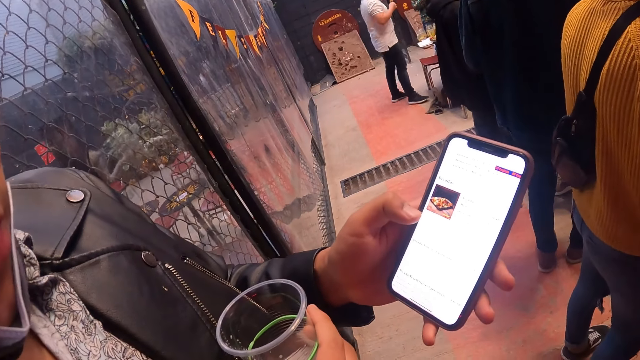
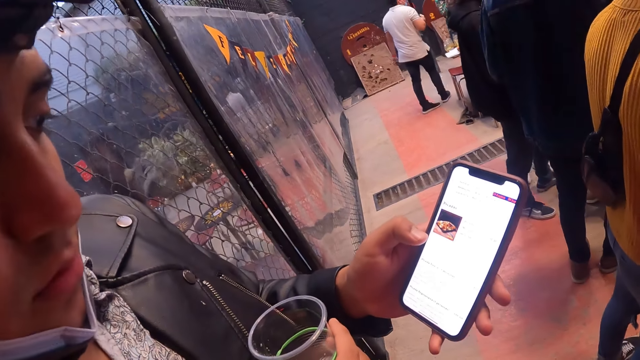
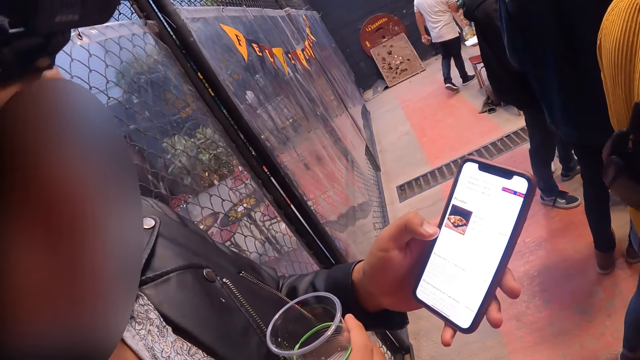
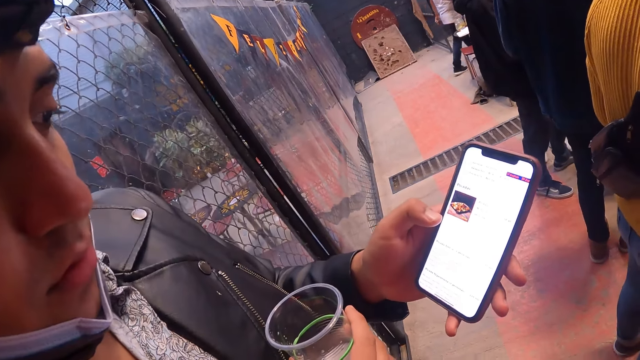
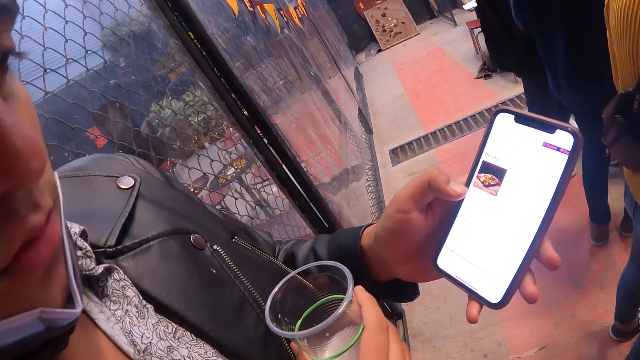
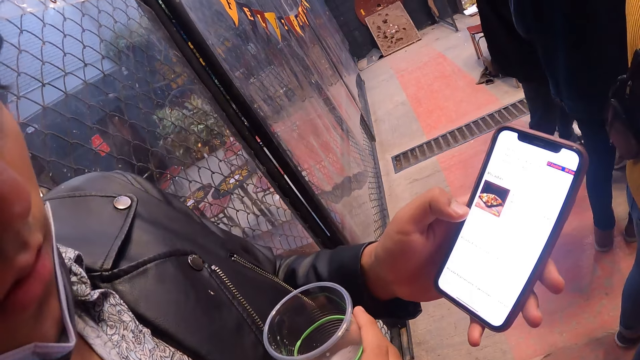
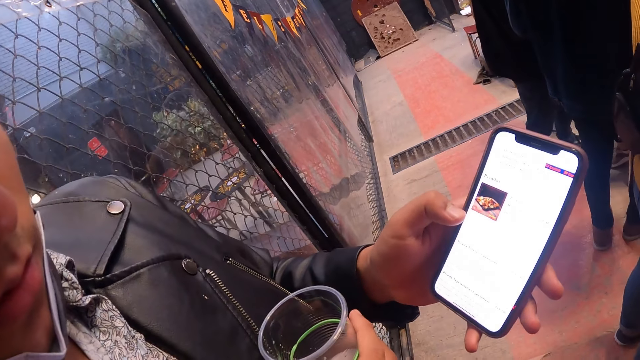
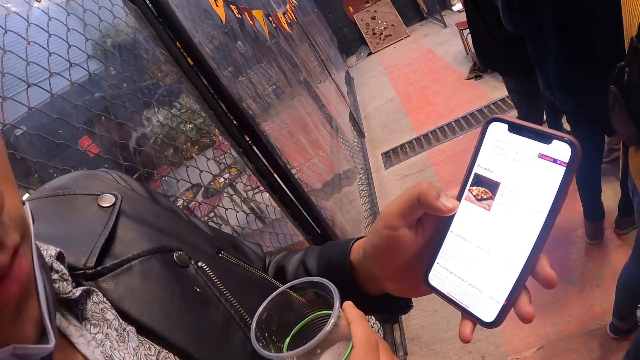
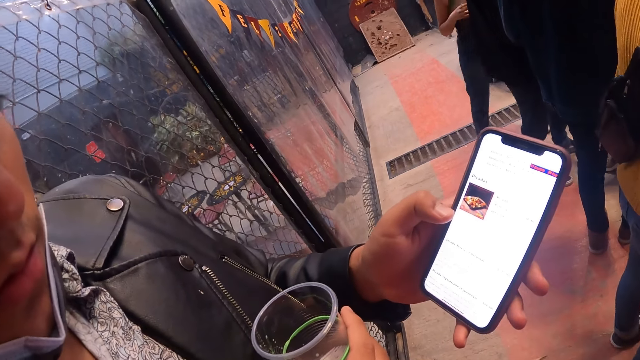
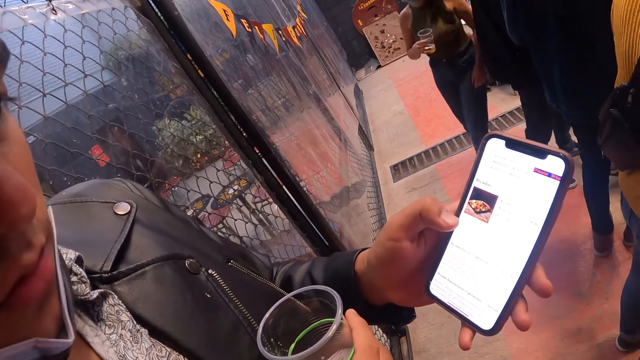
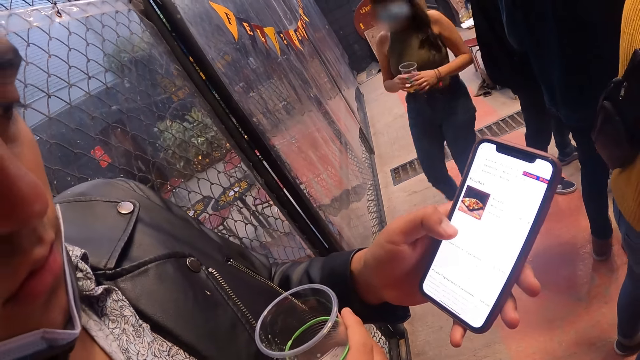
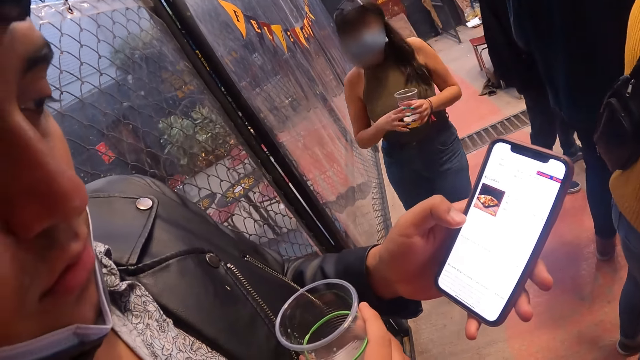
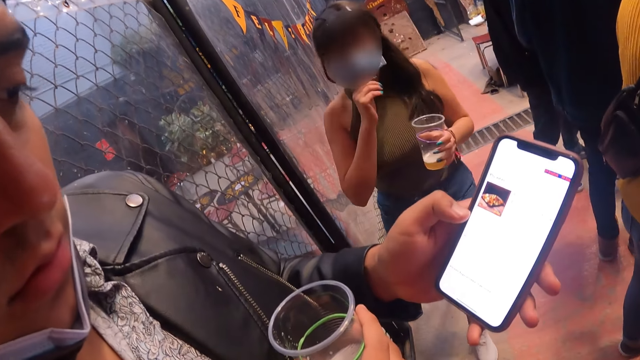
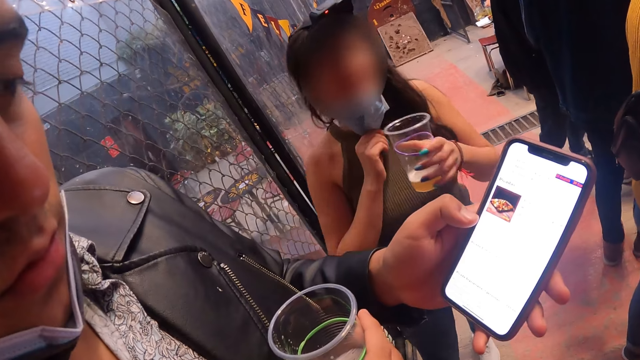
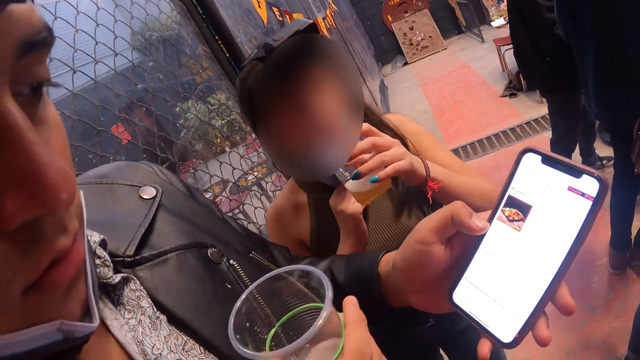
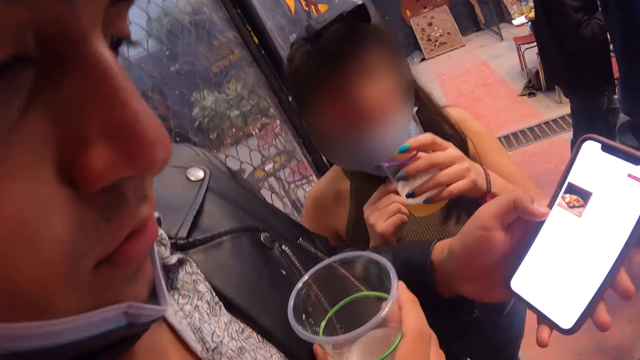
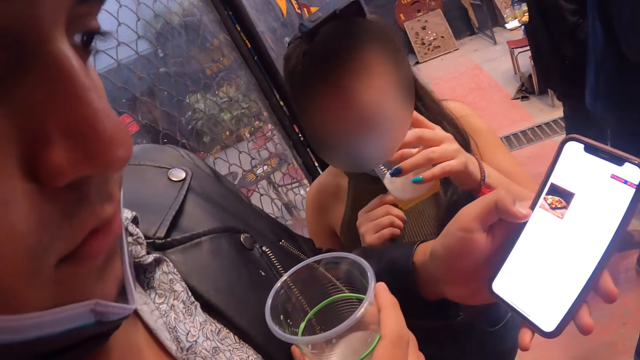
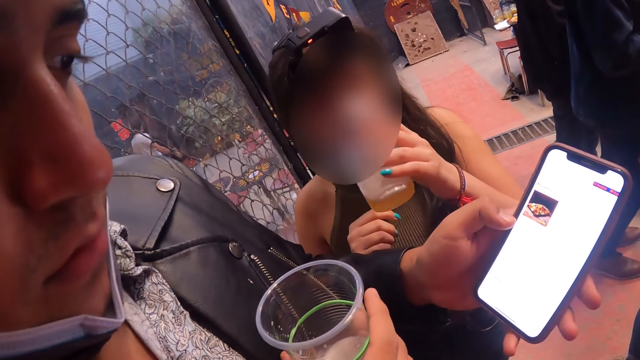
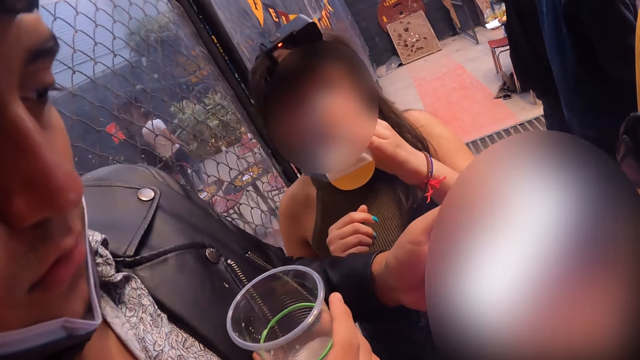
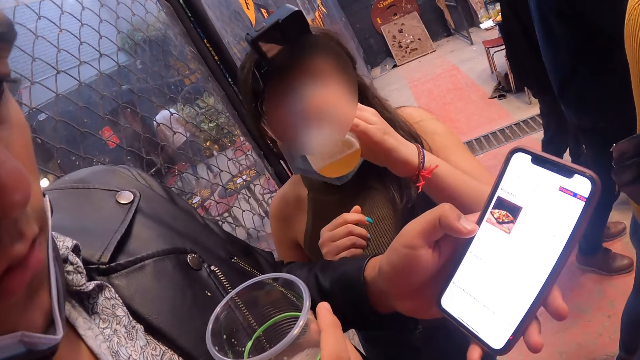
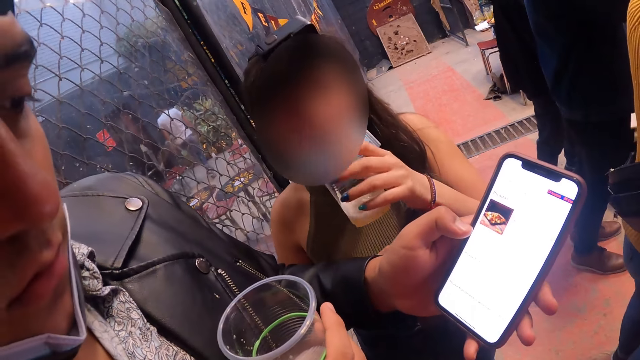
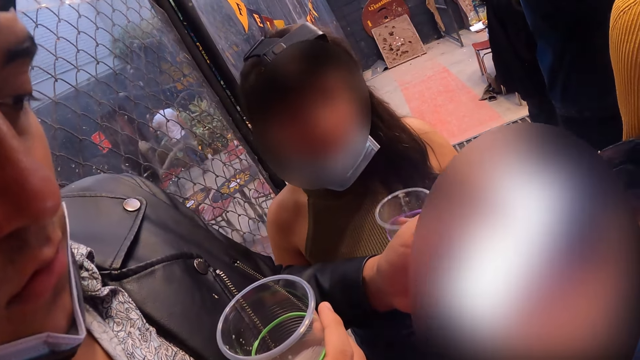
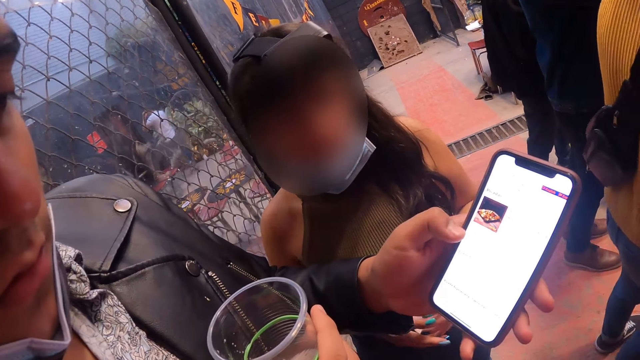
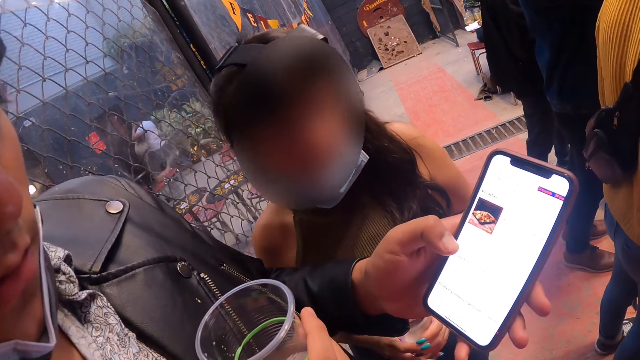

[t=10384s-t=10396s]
The camera wearer stares at a phone held by them. A woman passes a cup of beer or tumbler from her right hand to her left hand. The woman pulls down the mask on her face with her right hand and drinks from the cup of beer in her left hand. The camera wearer stares at the phone held by them. The woman drinks from the tumbler.

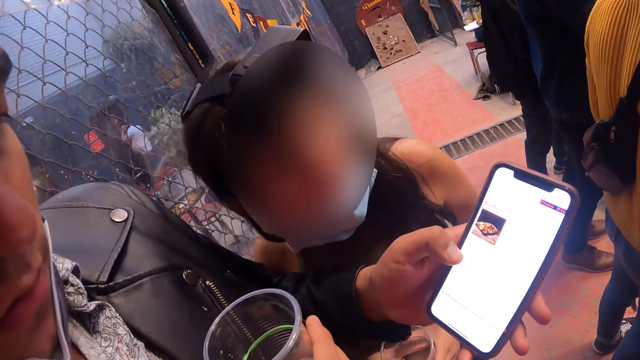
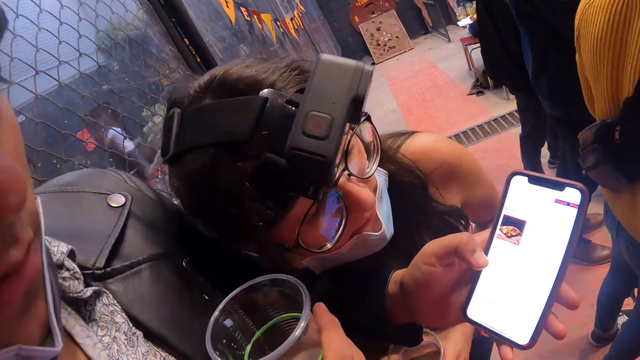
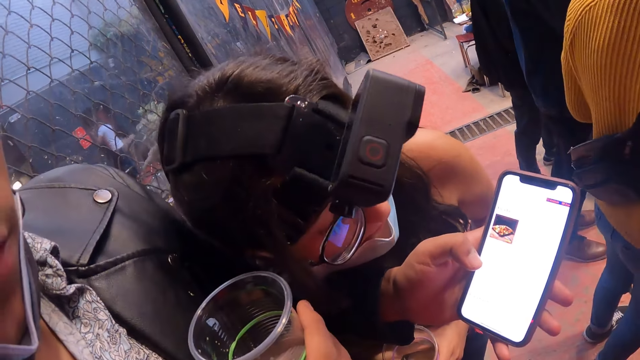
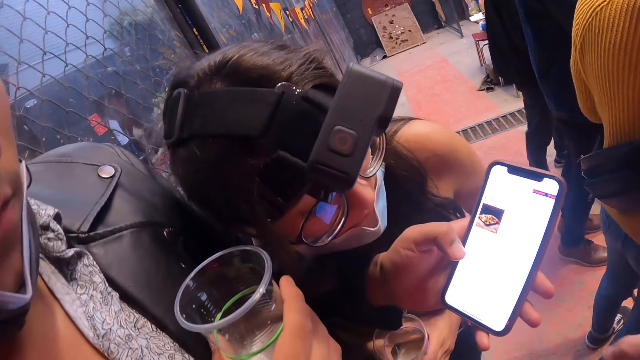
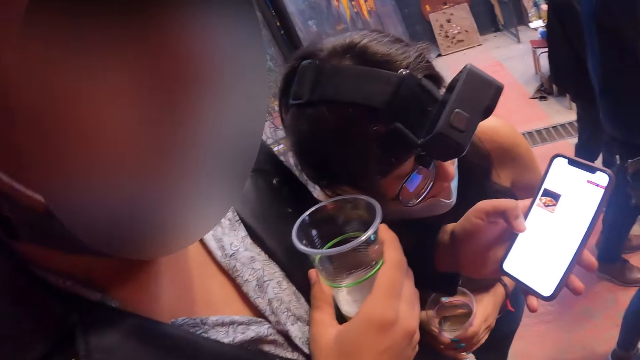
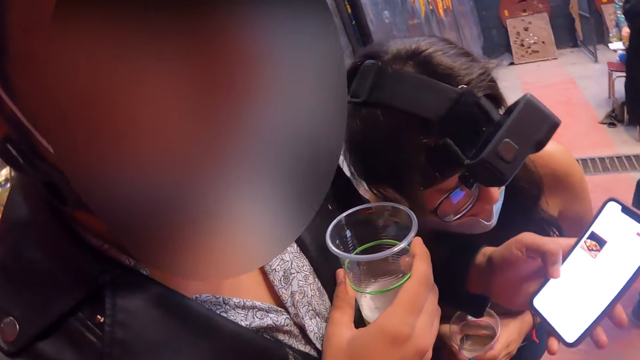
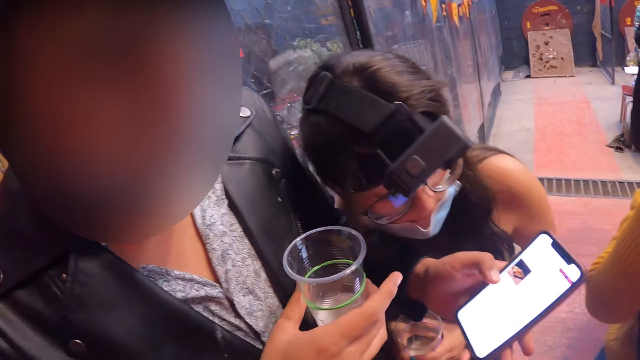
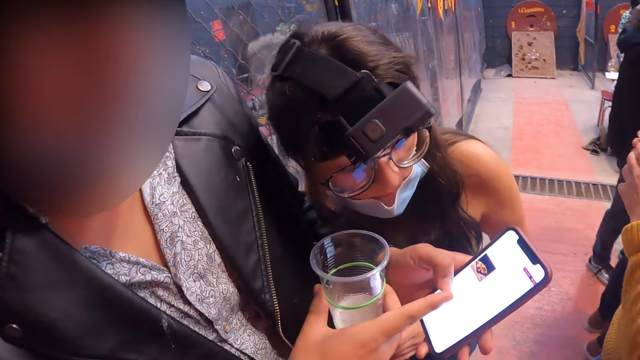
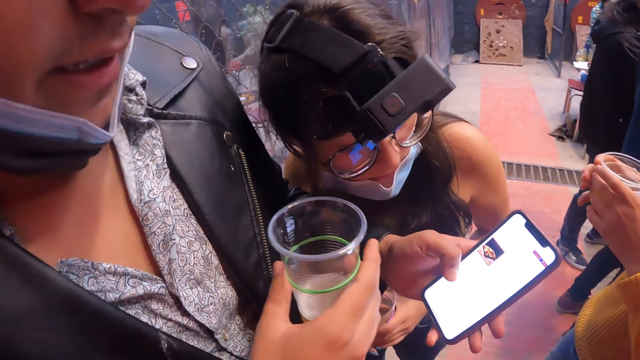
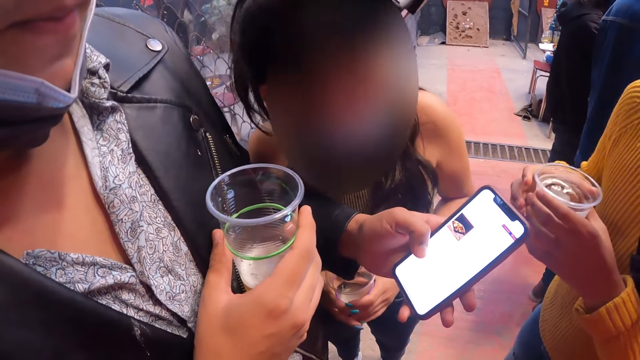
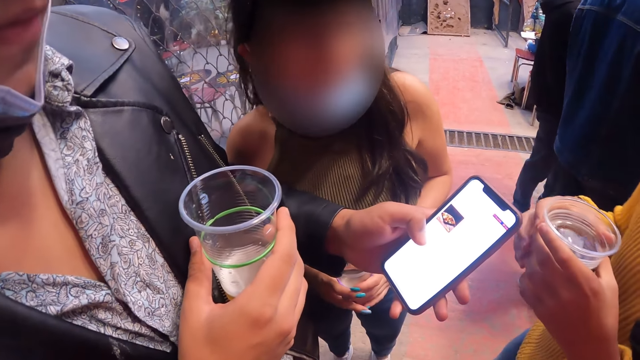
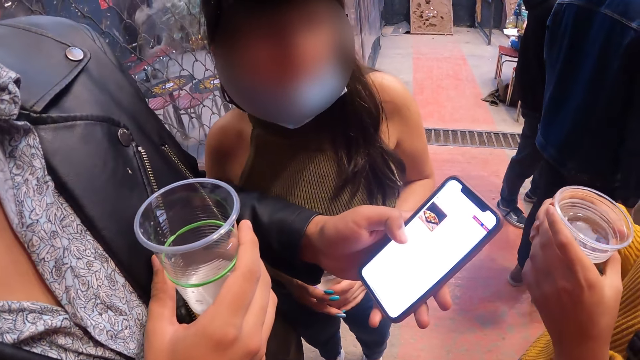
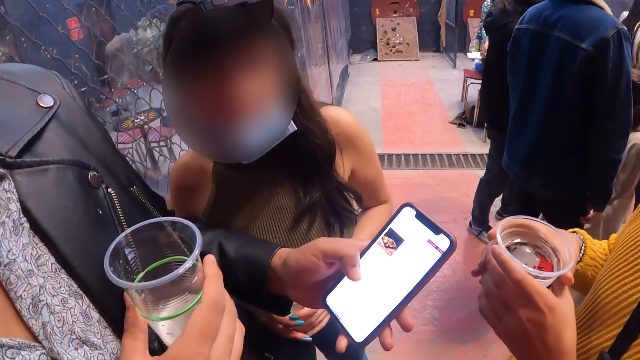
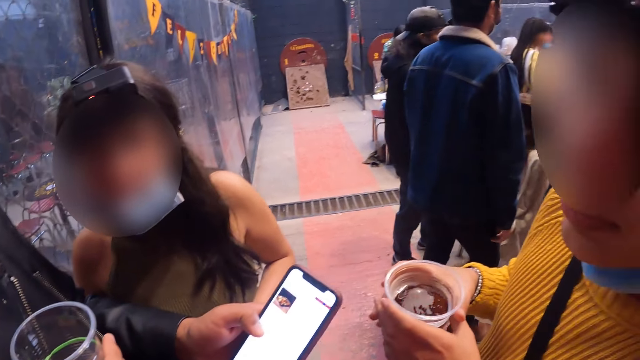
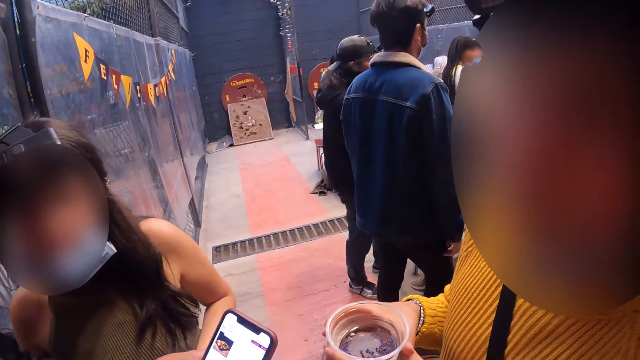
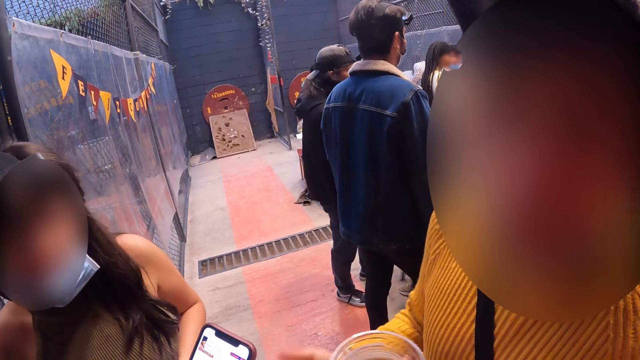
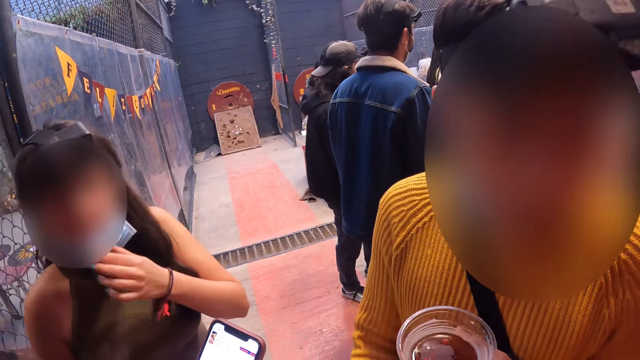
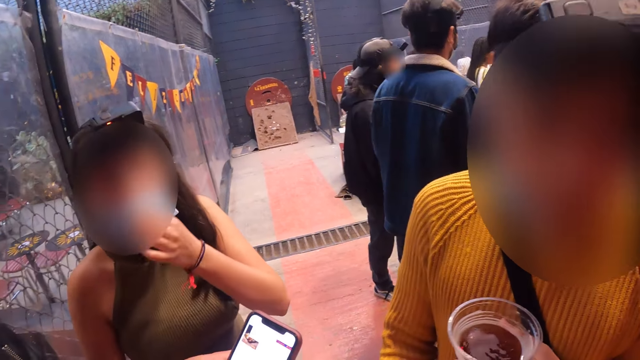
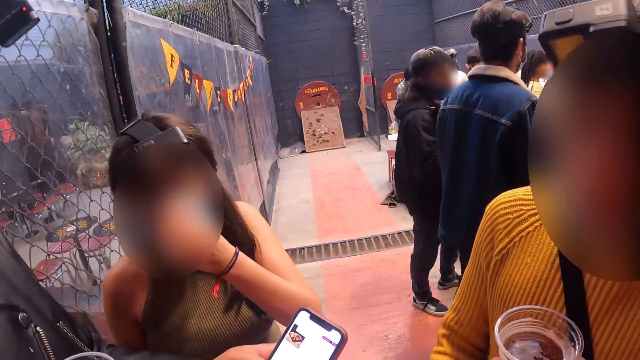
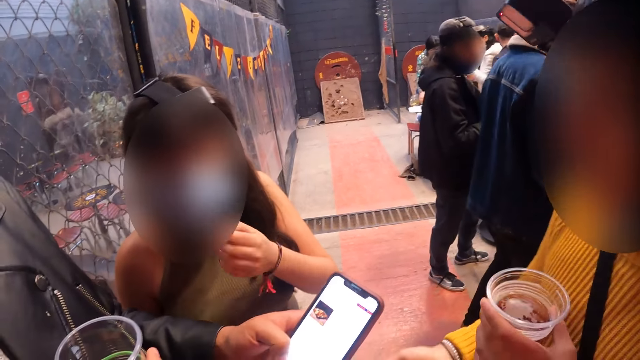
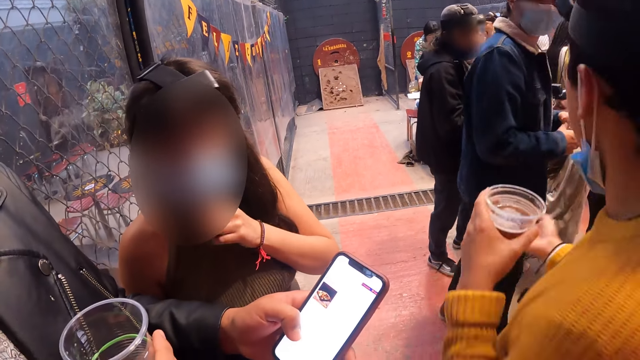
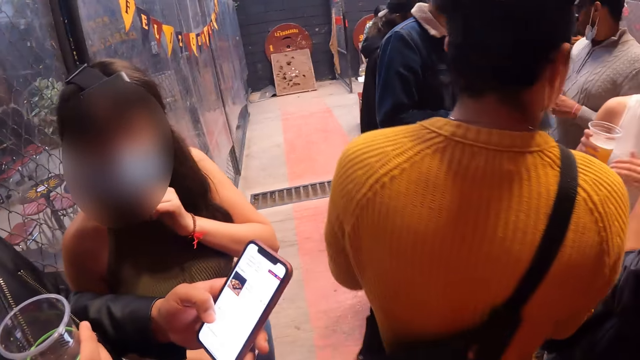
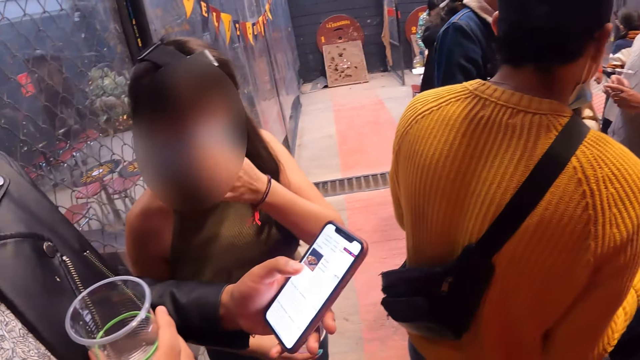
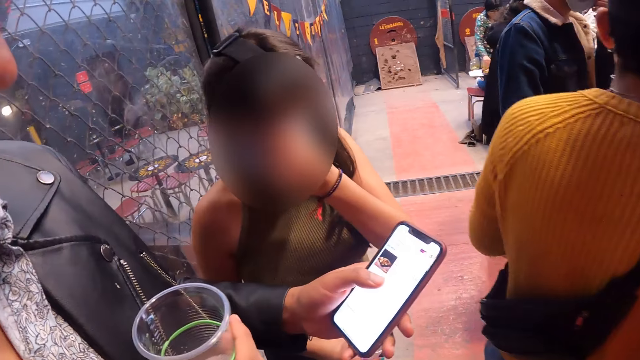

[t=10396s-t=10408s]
A lady looks at the phone. A man interacts with the camera wearer, another man and a woman. The camera wearer dialogues with the lady. Another woman raises the face mask on her face with her left hand.
